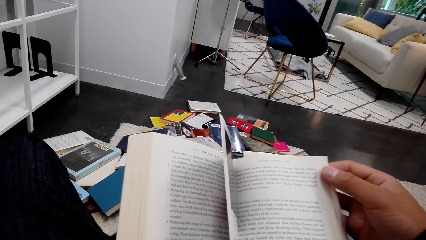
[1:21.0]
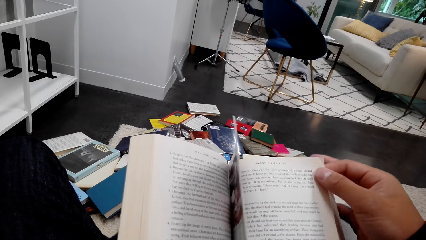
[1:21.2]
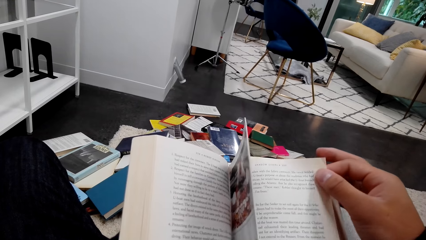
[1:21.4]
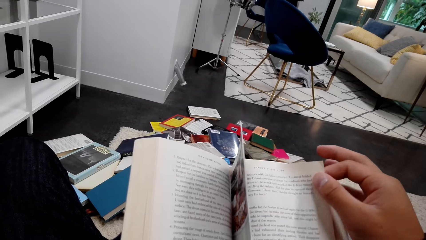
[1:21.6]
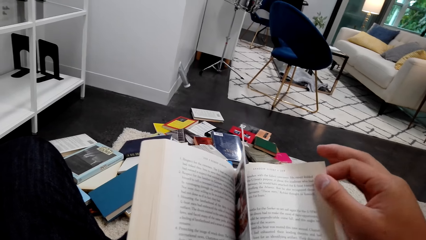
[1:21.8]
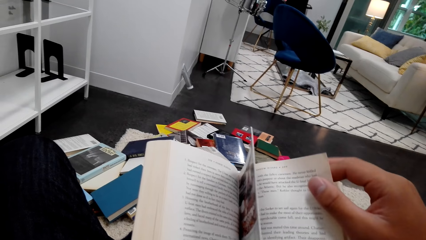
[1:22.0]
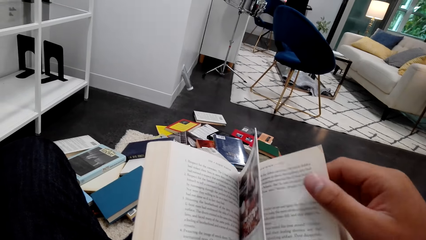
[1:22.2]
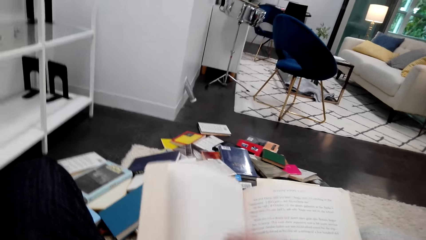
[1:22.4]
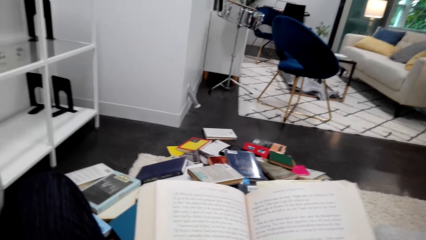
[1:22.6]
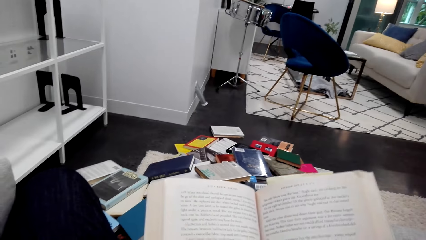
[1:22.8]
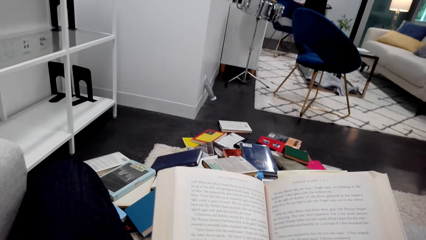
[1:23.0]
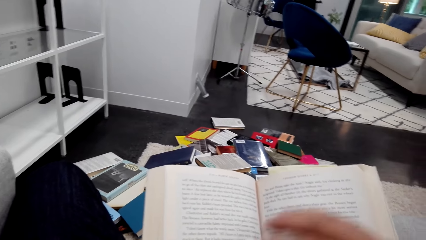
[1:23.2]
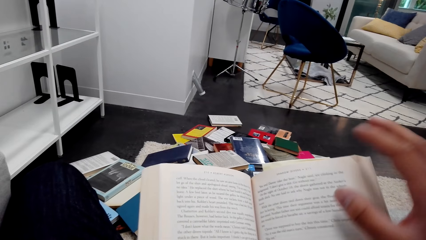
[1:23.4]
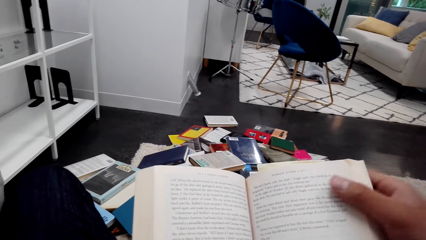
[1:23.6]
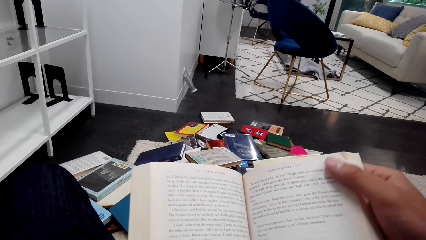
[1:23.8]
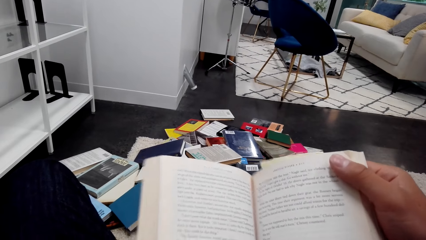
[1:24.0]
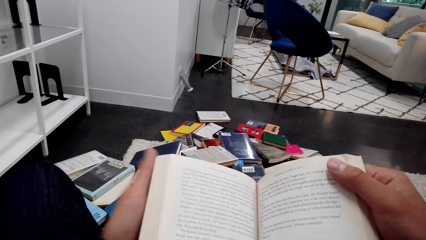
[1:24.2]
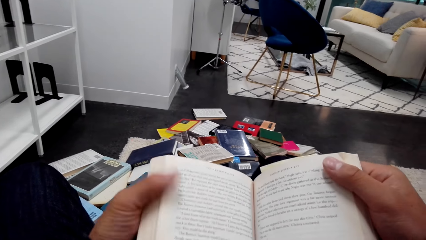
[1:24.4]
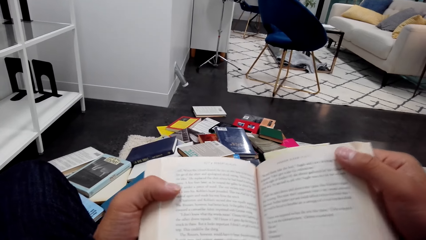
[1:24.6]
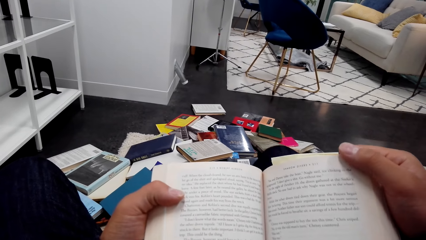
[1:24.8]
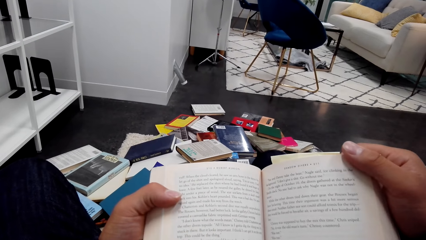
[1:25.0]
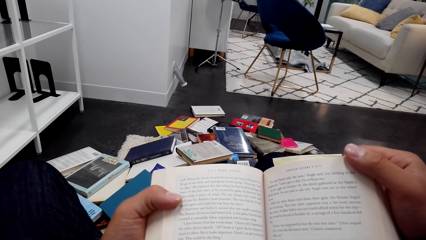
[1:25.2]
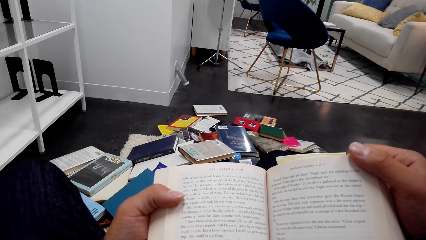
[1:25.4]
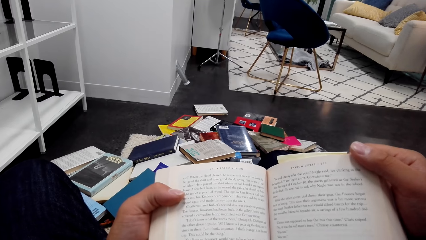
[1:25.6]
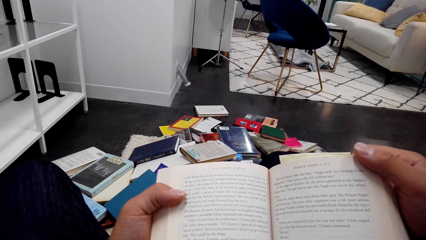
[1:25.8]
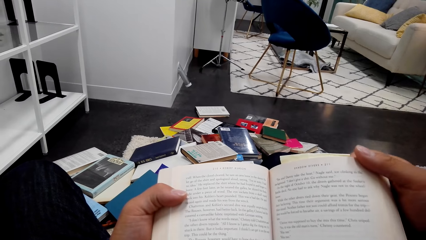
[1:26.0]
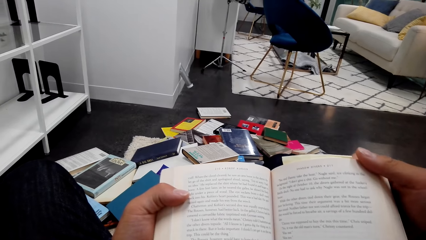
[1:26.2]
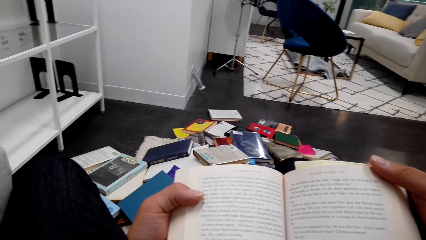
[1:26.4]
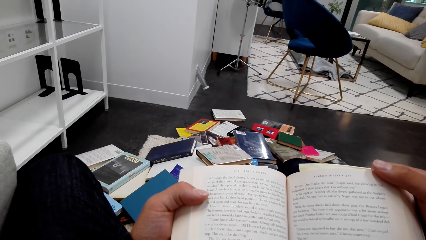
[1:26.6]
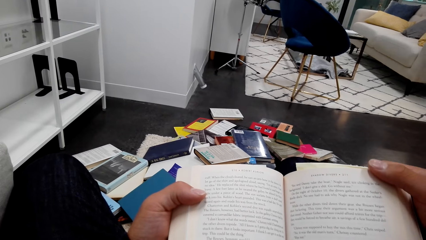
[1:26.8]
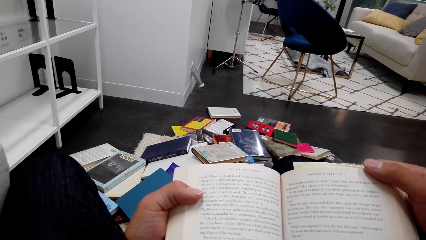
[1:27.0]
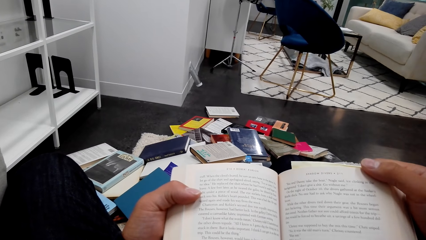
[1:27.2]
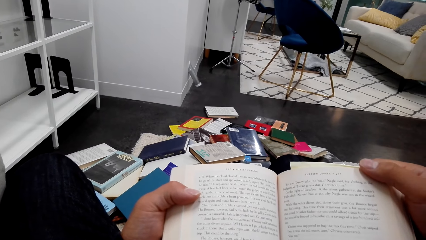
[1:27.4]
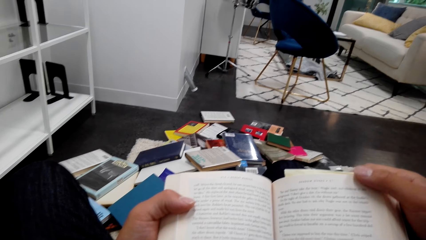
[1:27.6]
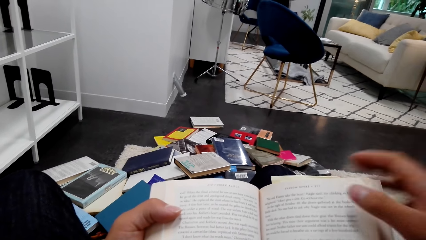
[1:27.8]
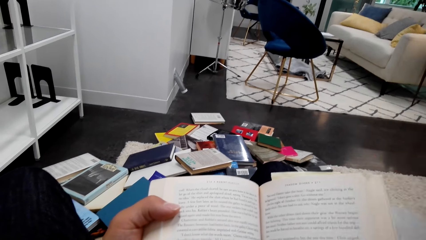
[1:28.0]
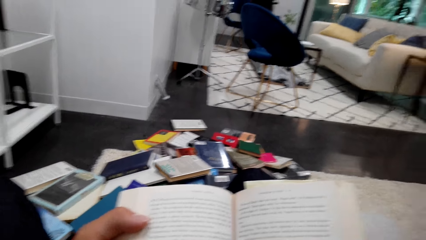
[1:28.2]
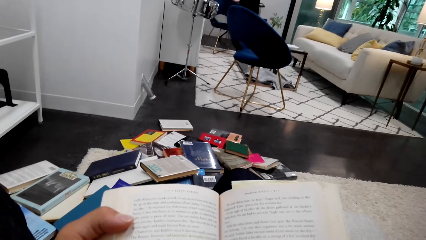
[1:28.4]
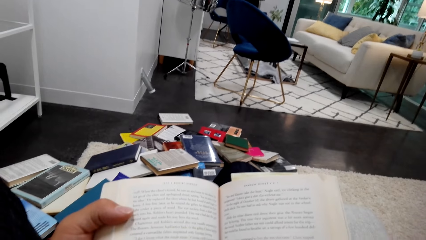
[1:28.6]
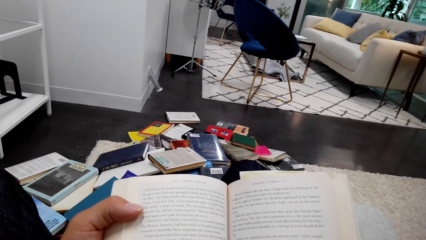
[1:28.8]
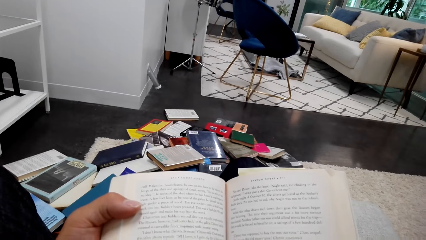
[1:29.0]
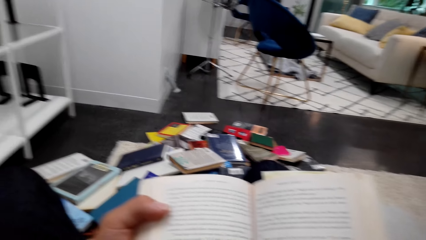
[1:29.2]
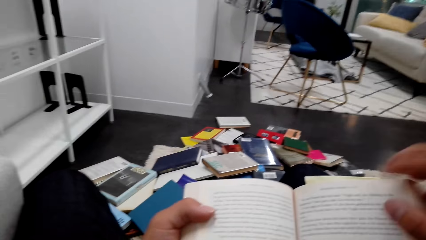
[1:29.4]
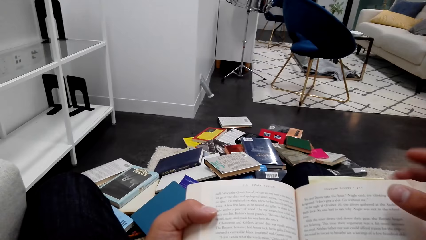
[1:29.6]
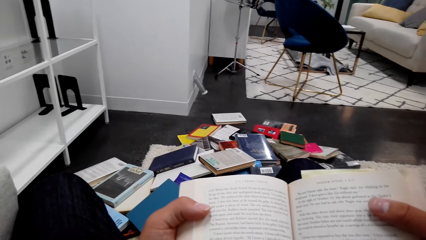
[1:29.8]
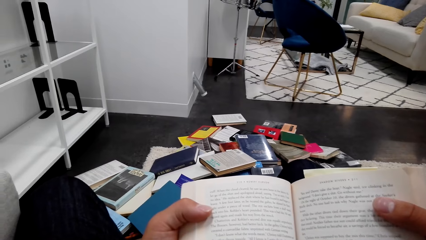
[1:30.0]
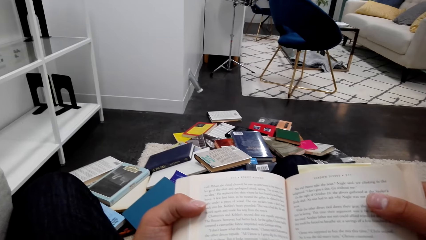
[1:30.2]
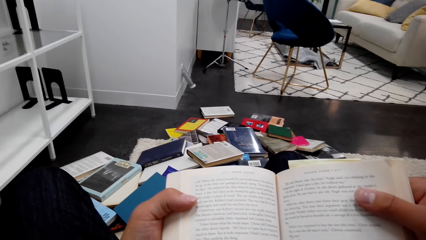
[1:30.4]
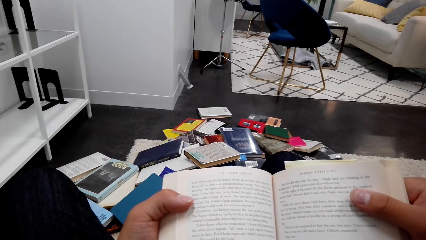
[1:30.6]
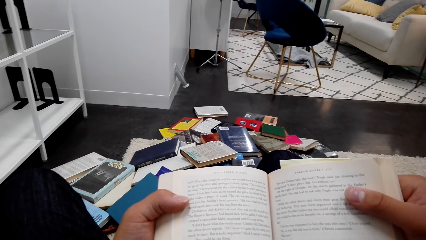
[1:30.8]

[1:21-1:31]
The camera wearer turns a book page. They read the book.

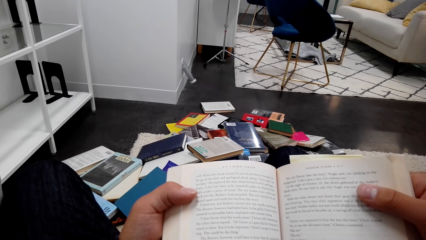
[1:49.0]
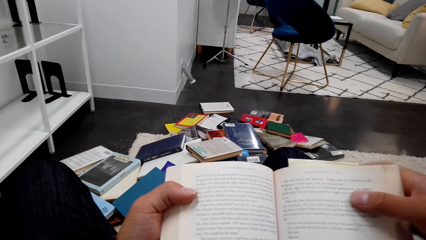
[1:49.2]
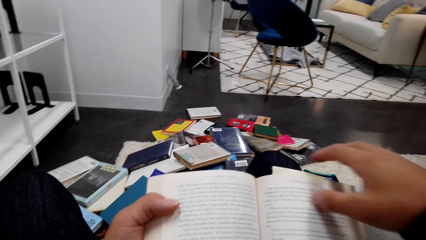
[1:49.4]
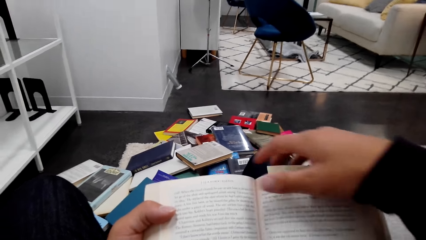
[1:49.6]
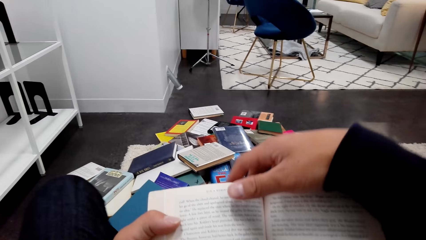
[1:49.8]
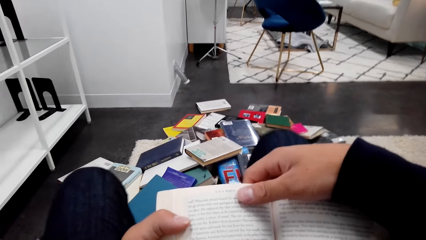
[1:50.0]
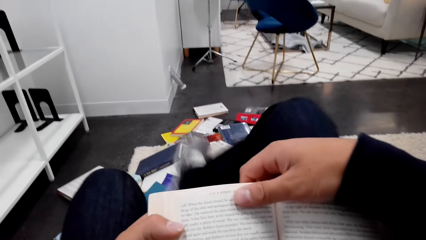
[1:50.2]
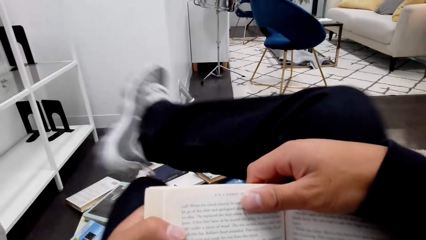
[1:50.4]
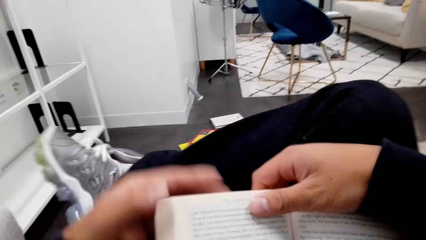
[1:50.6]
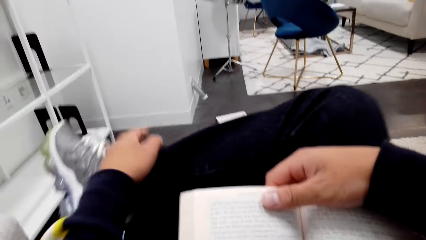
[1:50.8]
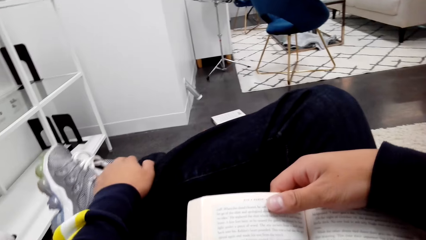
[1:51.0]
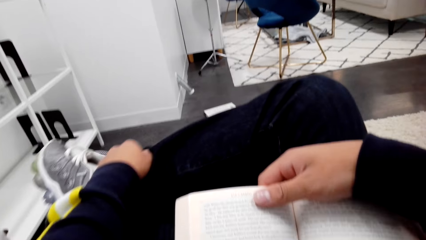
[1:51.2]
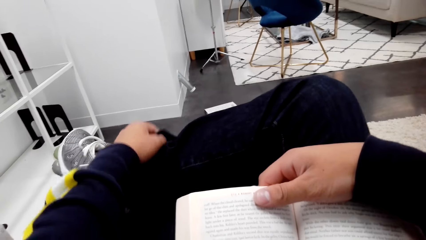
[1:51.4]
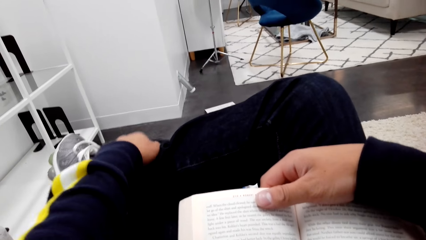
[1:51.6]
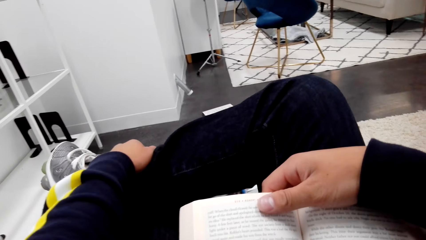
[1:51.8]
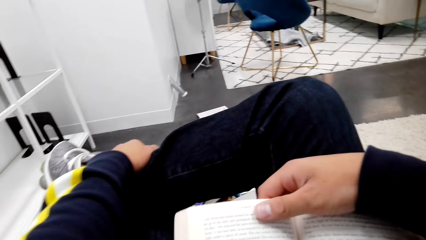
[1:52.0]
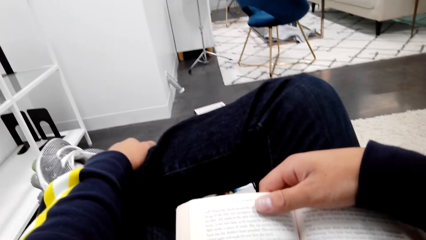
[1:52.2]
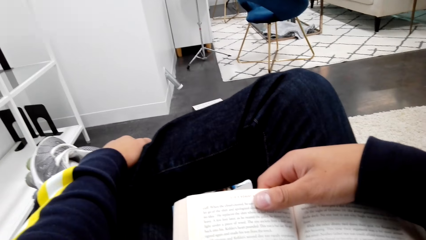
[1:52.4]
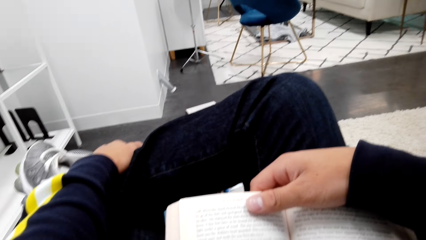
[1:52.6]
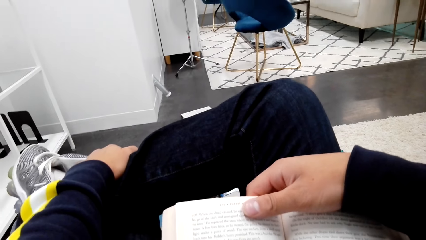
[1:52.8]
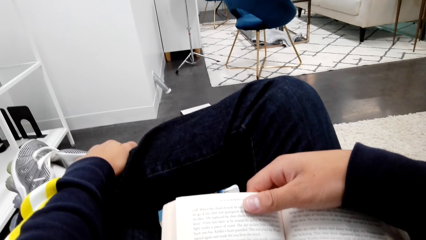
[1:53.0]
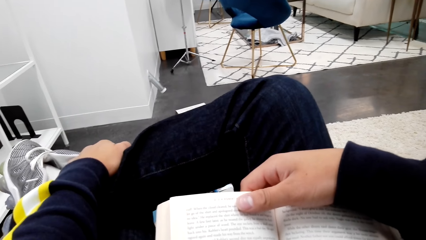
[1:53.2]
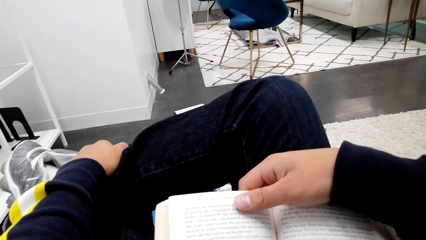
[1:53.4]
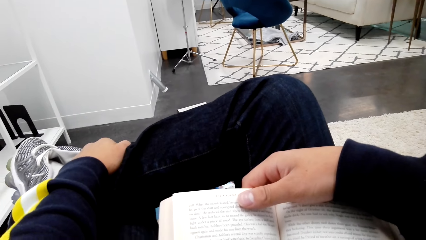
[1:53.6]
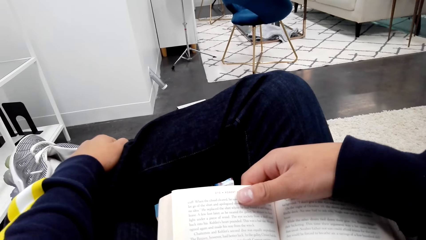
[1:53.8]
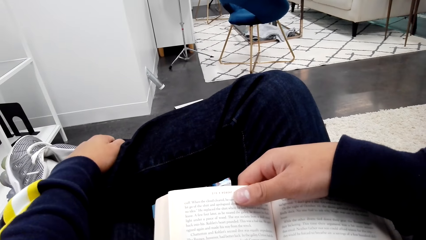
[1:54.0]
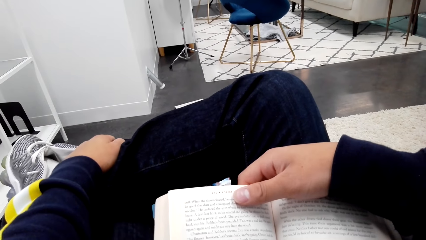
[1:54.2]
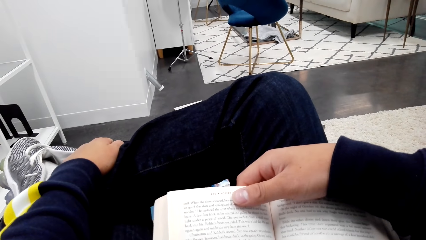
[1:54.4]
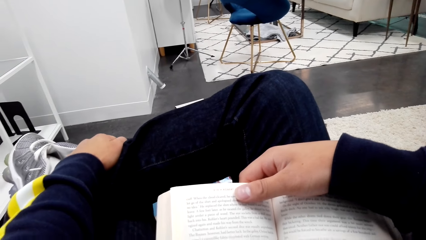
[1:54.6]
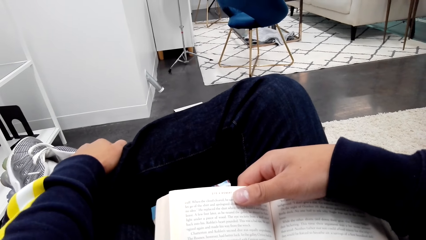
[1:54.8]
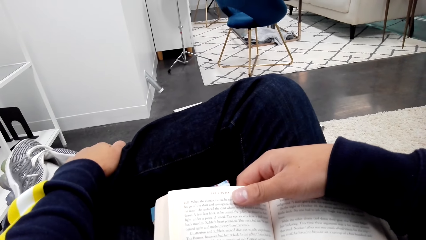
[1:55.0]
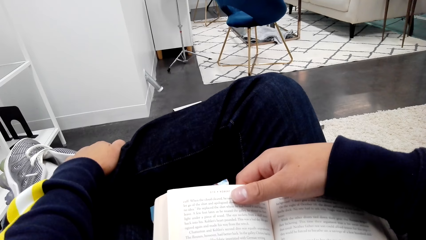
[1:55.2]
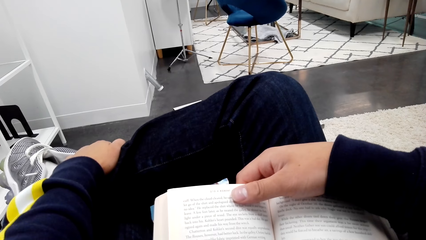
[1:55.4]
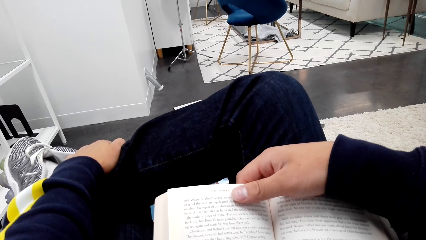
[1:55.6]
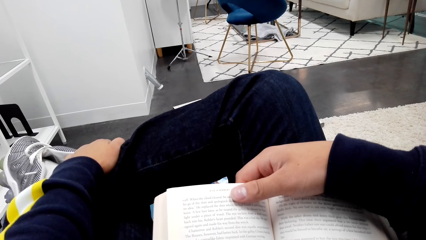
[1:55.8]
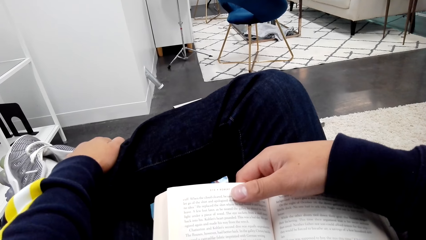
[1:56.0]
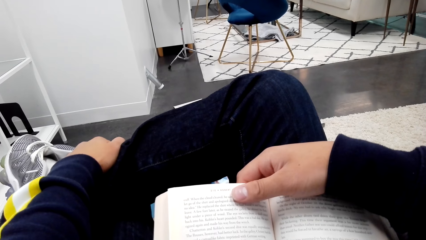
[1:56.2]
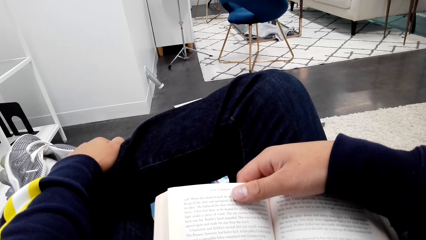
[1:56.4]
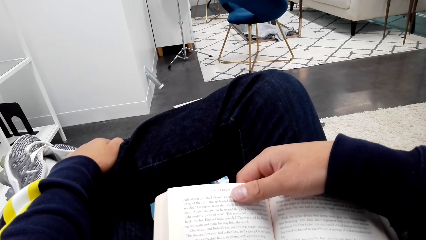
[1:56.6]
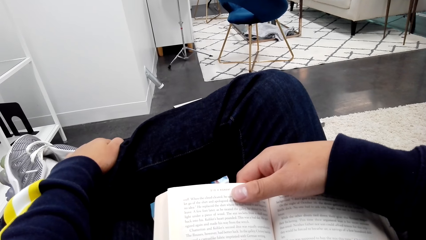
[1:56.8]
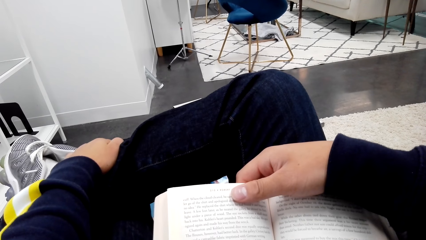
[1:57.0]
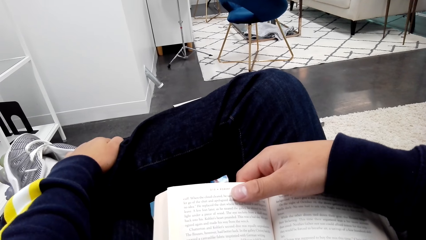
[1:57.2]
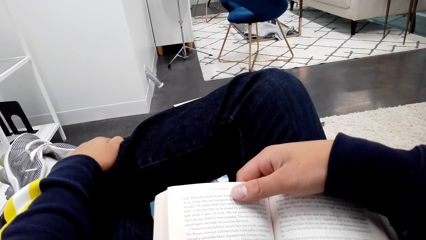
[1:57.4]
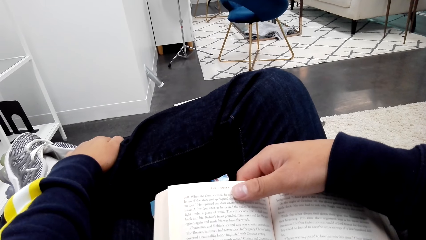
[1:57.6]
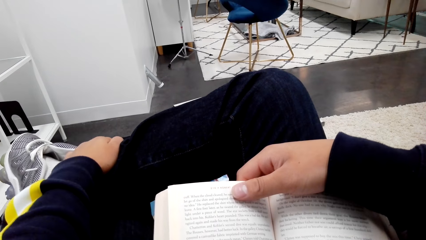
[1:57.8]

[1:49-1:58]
The camera wearer puts a leg on top of the other. They change the sitting posture. They put a hand on a leg. They read a book.
